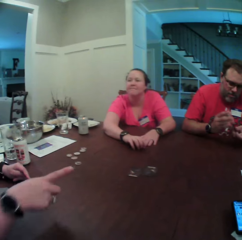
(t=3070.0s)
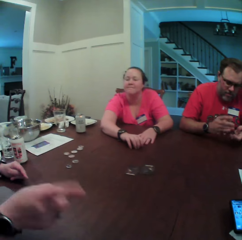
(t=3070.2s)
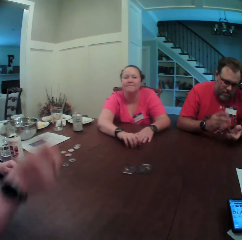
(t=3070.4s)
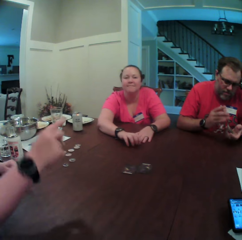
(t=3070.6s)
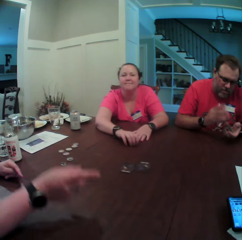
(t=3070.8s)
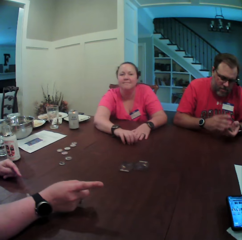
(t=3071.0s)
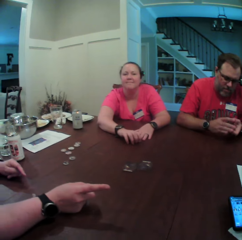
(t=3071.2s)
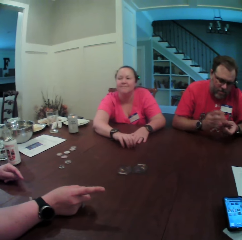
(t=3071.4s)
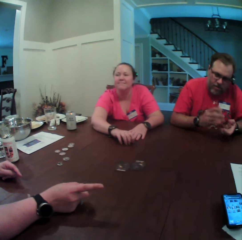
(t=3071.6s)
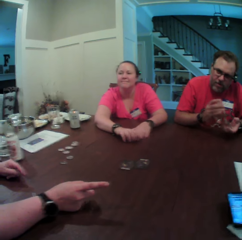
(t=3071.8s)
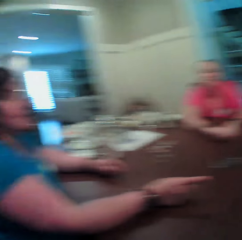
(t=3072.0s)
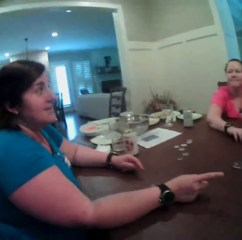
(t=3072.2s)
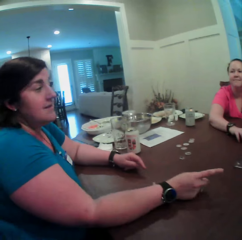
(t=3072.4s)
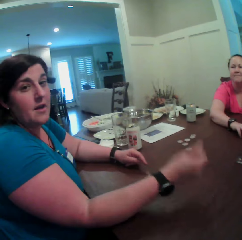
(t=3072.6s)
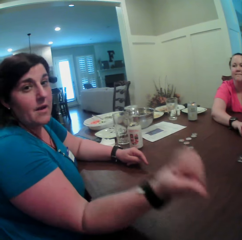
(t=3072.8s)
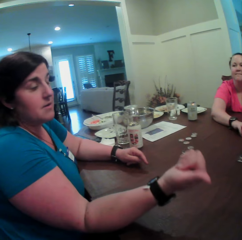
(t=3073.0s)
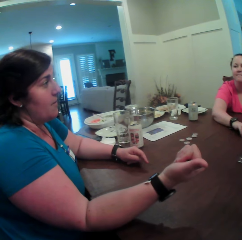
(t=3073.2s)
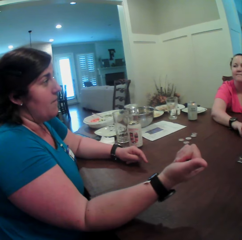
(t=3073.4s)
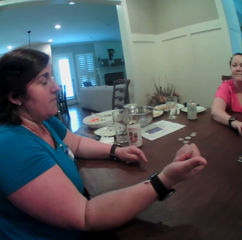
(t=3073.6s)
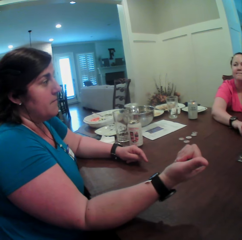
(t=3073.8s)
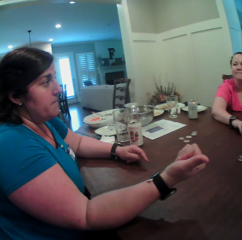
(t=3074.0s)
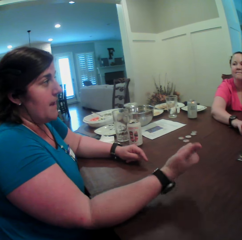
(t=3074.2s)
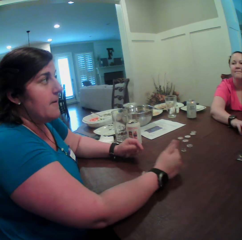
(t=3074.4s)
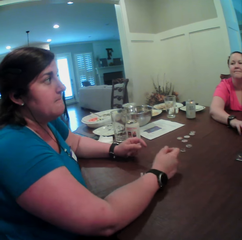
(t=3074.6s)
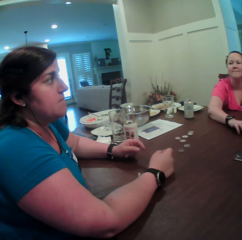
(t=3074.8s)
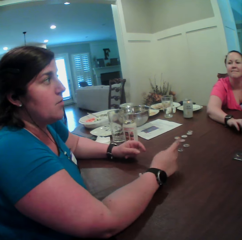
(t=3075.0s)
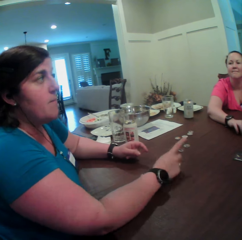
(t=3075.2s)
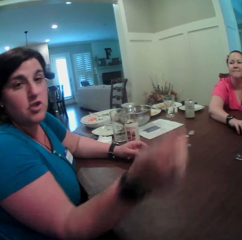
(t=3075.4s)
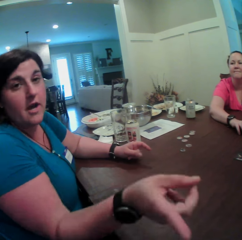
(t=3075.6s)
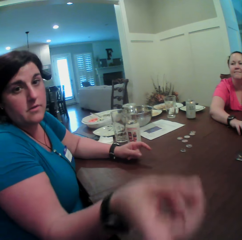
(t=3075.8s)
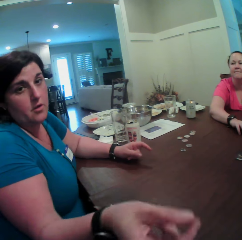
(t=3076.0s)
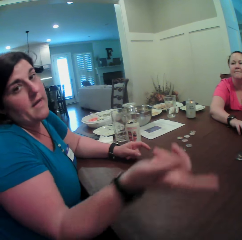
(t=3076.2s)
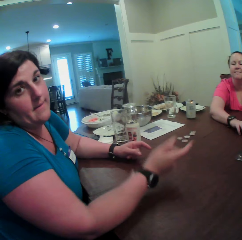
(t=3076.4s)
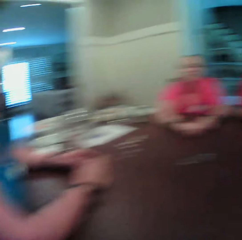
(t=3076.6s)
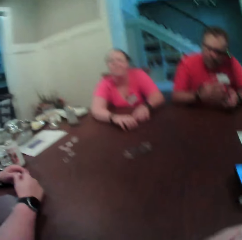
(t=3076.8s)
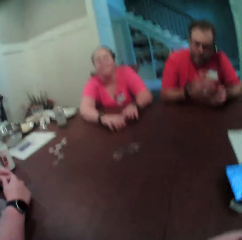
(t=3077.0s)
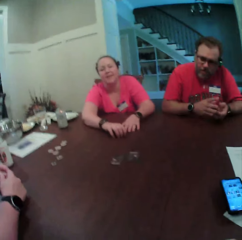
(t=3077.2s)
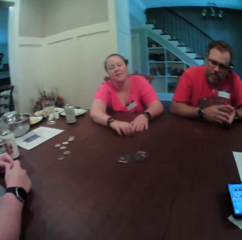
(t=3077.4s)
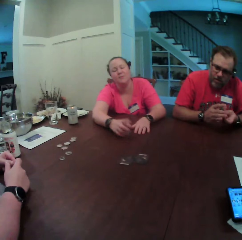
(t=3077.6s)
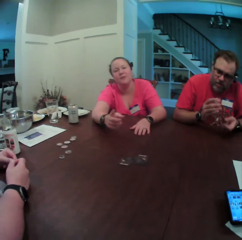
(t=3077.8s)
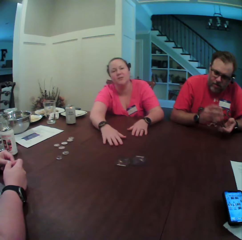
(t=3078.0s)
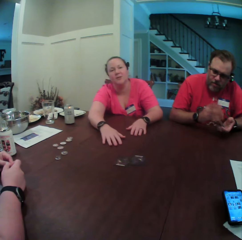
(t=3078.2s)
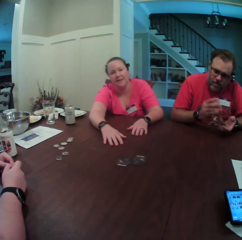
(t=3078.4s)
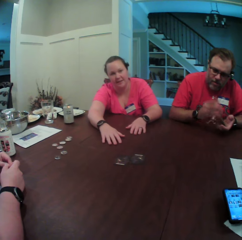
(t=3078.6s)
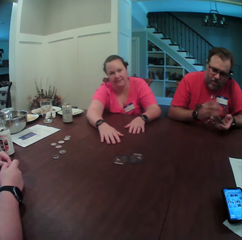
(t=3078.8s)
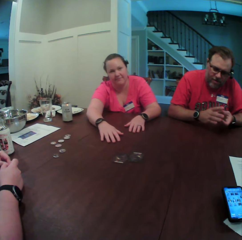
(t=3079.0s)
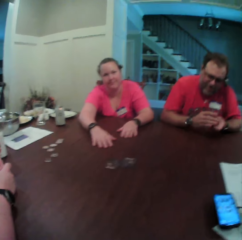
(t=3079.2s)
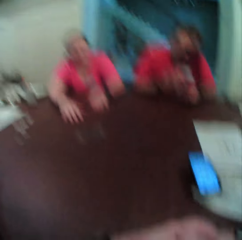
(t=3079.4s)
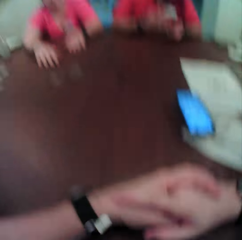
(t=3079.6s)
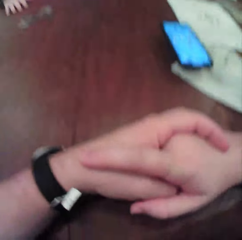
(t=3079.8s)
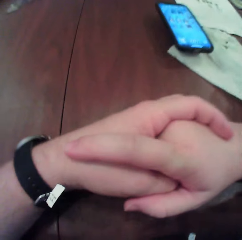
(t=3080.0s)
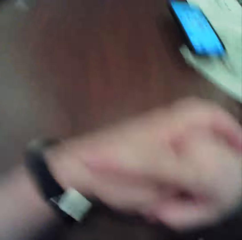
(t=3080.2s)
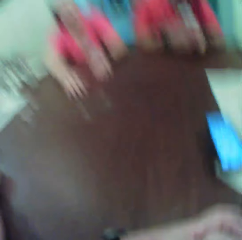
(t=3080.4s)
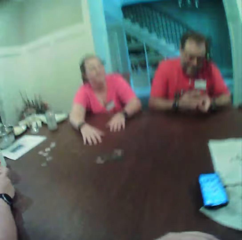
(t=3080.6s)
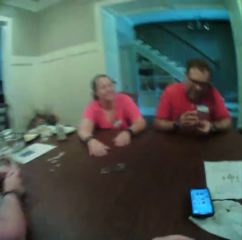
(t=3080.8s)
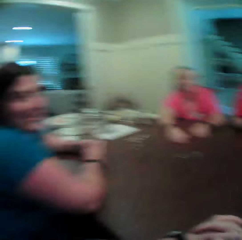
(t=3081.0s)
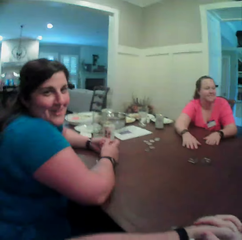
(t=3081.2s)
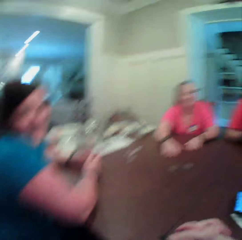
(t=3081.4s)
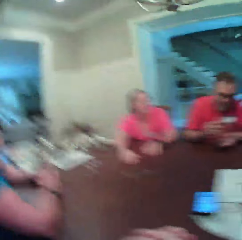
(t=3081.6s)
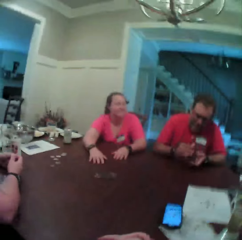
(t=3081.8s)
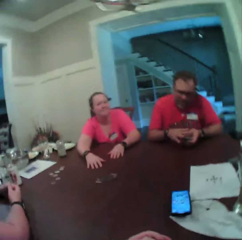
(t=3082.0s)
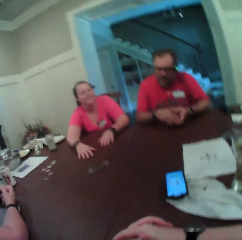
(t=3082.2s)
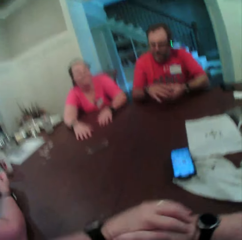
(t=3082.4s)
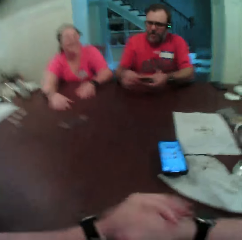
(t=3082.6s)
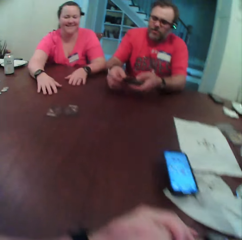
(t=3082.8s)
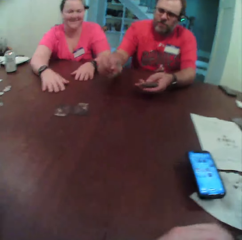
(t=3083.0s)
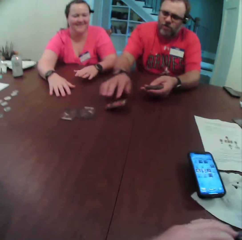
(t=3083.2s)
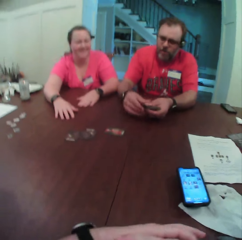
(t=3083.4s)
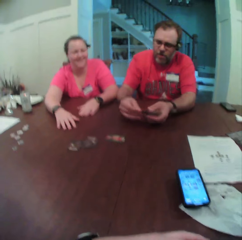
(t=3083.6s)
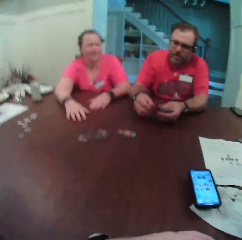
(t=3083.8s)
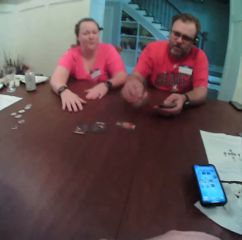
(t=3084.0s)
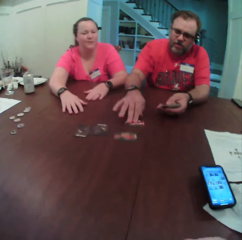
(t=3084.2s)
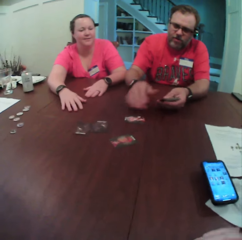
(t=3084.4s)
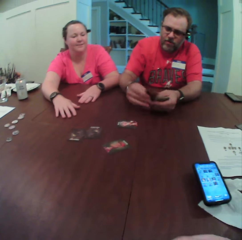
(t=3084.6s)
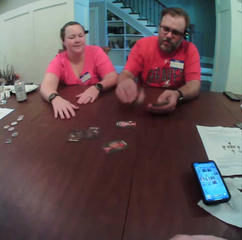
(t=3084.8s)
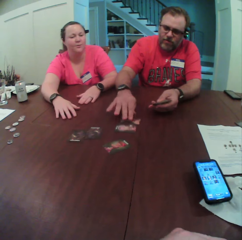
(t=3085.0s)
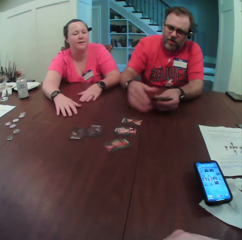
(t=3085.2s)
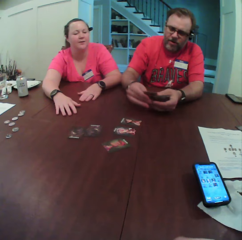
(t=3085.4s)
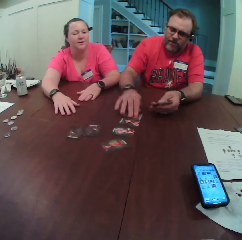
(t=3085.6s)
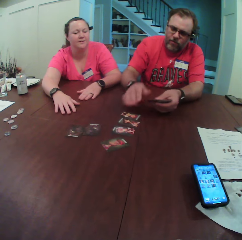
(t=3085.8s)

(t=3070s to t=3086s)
The camera wearer turns towards a woman and a man. Another woman points her right hand towards the first woman and the camera wearer. The man shuffles the cards with both hands. The other woman places her right hand on the table. The camera wearer turns towards the other woman. The other woman points her right hand towards the camera wearer. The other woman places her right hand on the table. The other woman points her right hand towards the camera wearer. The other woman places her right hand on the table. The camera wearer turns towards the first woman and the man. The first woman talks to the camera wearer. The first woman hits the table with her right hand. The man shuffles the cards with both hands. The camera wearer turns towards the other woman. They turn towards the first woman and the man. The man places some cards on the table with his right hand.

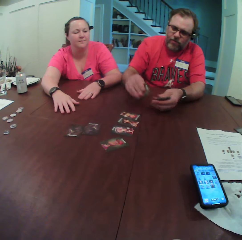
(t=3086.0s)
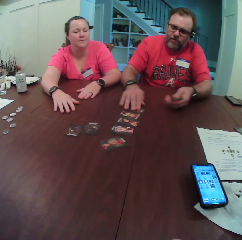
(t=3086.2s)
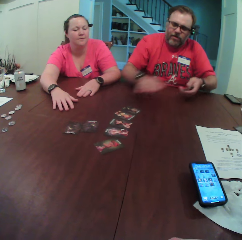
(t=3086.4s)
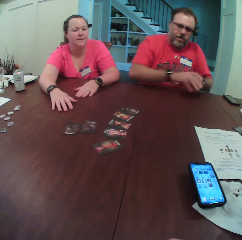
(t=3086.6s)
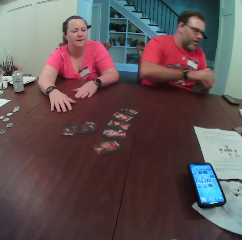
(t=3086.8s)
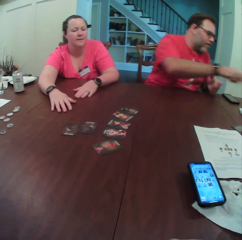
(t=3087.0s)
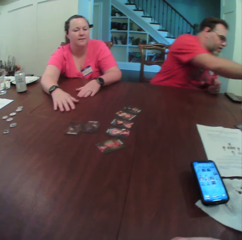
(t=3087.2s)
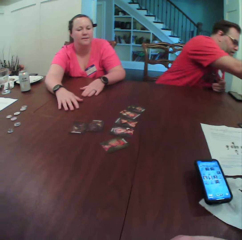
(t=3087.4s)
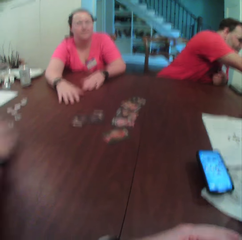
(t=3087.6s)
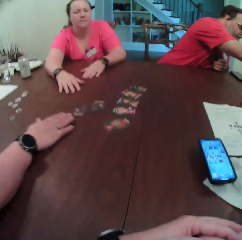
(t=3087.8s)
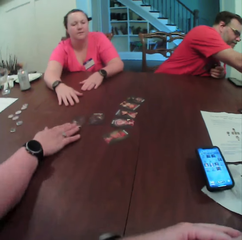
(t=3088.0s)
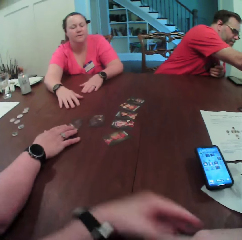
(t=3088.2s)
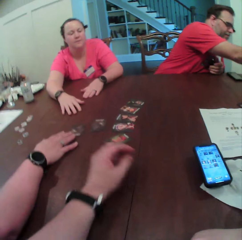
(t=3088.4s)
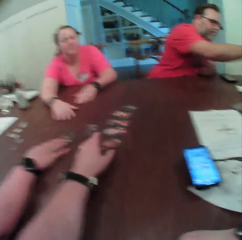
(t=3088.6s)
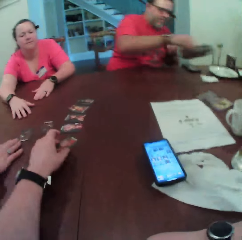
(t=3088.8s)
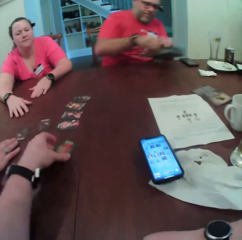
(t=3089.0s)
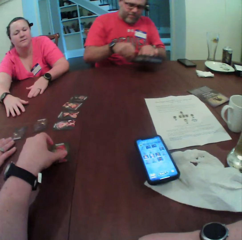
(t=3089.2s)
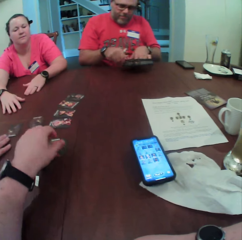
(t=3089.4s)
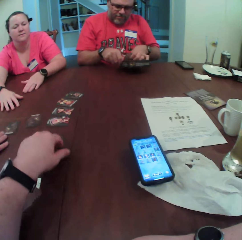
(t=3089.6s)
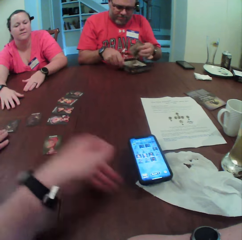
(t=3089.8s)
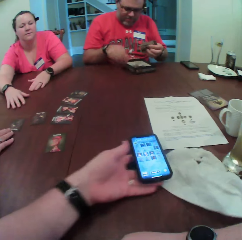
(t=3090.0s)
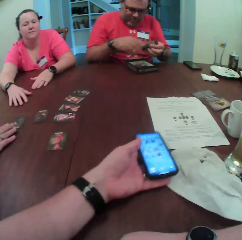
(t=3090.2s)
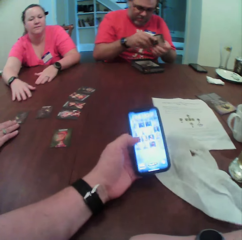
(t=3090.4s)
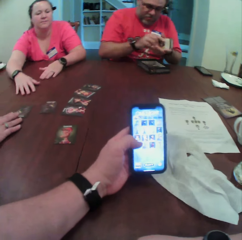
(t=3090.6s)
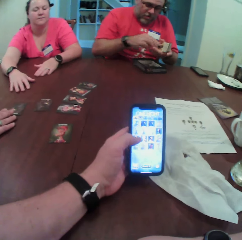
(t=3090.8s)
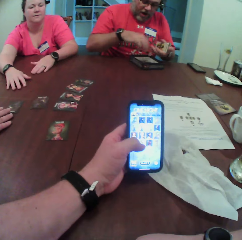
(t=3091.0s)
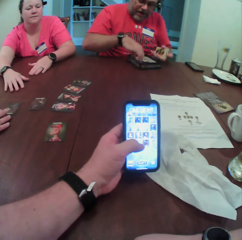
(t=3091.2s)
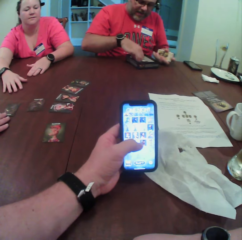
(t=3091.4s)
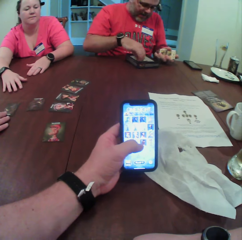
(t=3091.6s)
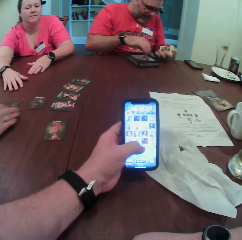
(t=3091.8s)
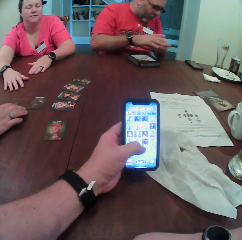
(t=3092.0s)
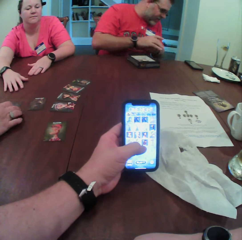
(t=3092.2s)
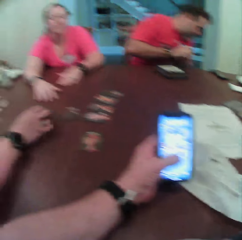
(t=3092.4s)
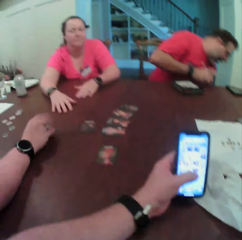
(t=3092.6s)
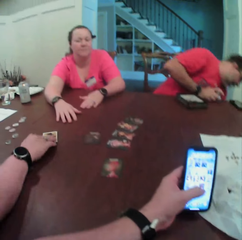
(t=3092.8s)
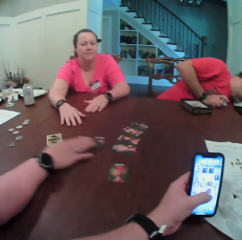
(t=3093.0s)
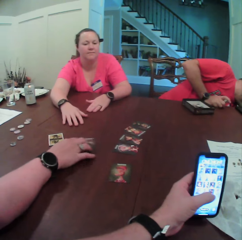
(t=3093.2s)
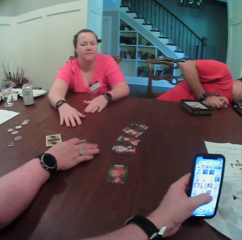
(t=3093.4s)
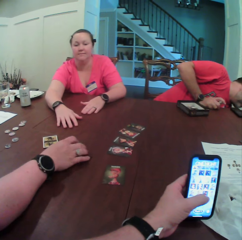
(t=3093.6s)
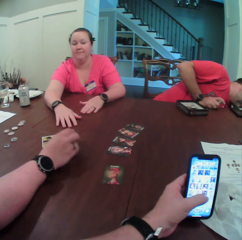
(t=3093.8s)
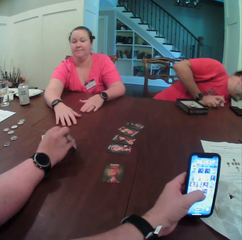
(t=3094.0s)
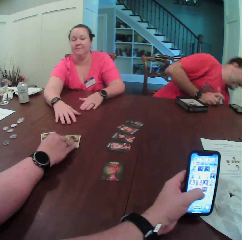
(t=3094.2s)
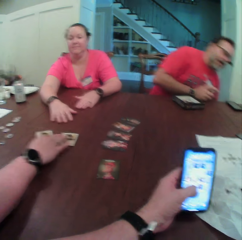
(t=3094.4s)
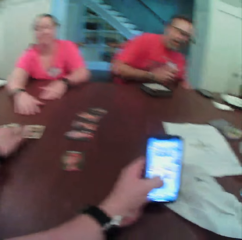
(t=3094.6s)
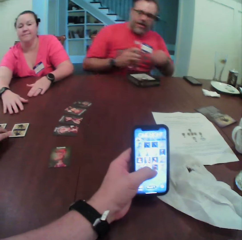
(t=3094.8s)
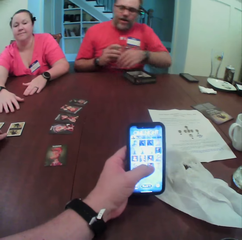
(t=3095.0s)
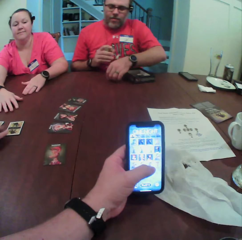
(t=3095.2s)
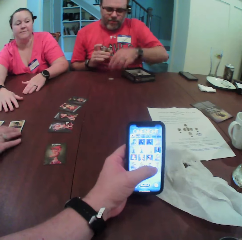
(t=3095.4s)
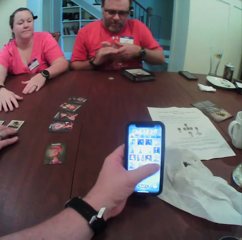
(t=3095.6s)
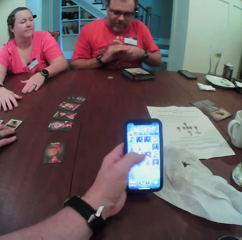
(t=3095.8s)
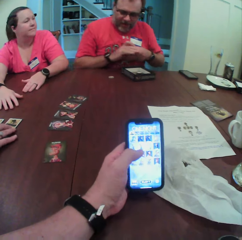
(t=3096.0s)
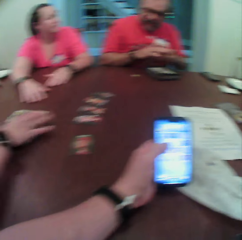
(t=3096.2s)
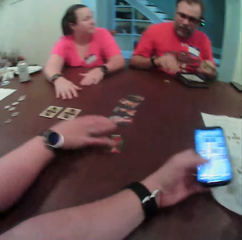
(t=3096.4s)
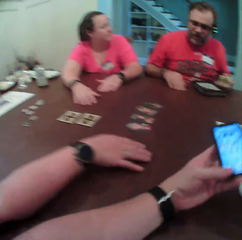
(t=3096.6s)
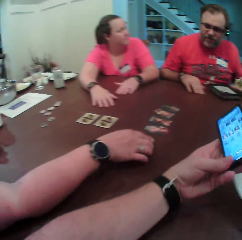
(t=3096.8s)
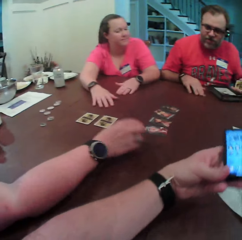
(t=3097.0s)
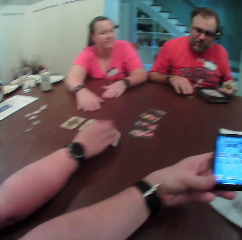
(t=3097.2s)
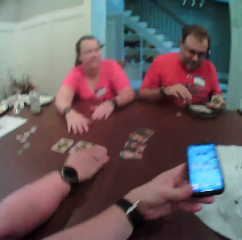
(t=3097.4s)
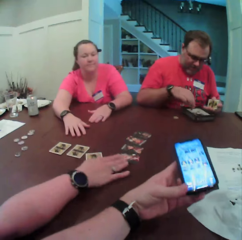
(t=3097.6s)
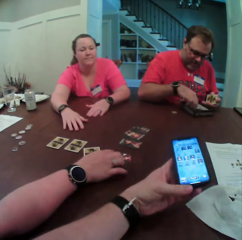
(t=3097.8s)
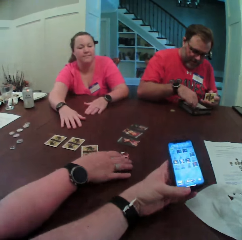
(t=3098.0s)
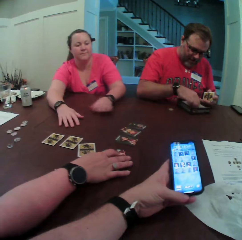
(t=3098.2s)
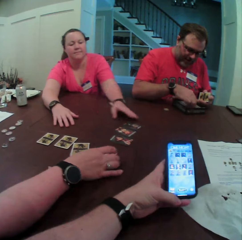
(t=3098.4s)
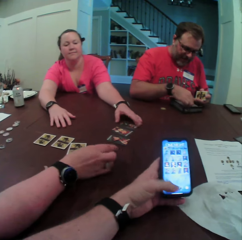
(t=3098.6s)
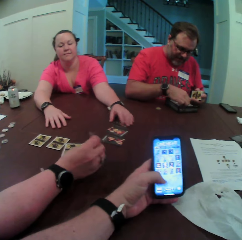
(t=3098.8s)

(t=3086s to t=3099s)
The man drops the cards on the table with his right hand. A woman touches a card on the table with her right hand. The camera wearer touches a card on the table with his left hand. The man picks up a box on the table with his right hand. The camera wearer pulls a card. The man picks some cards from the box with his left hand. The man drops the box on the table with his right hand. The camera wearer picks up his phone on the table with his left hand and uses the phone. The man passes the cards to his right hand with his left hand. The woman flips the card on the table with her right hand. The man places his right hand on the table. The woman flips a card on the table with her right hand. The man picks up a coin on the floor with his left hand. The man drops the coin on the table with his left hand. The woman flips a card on the table with her right hand.
